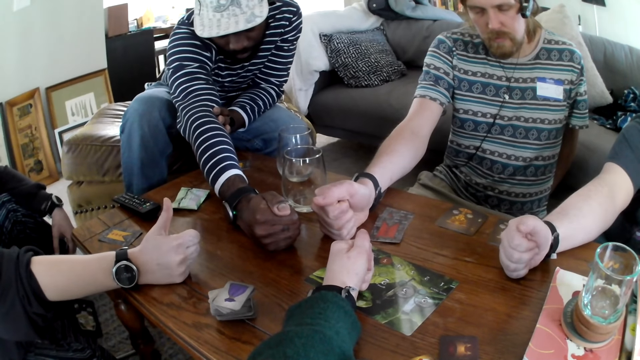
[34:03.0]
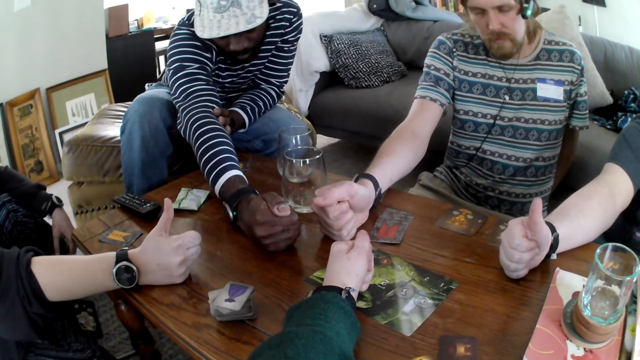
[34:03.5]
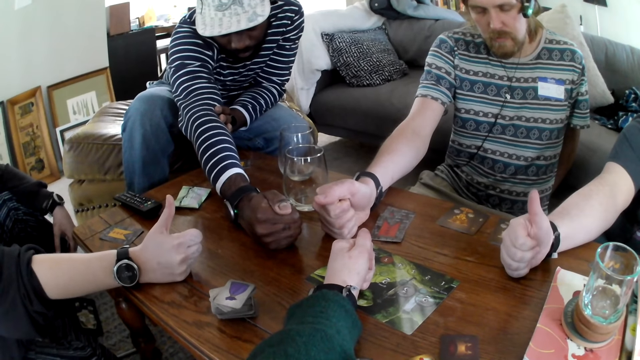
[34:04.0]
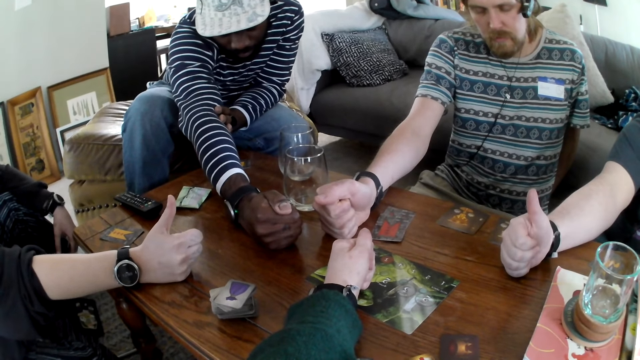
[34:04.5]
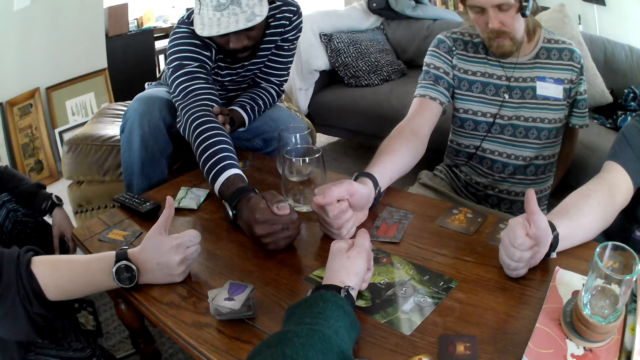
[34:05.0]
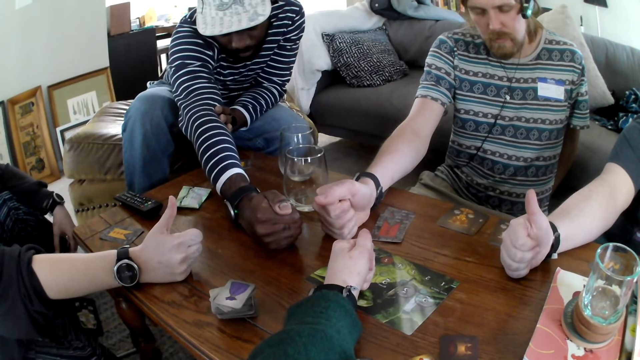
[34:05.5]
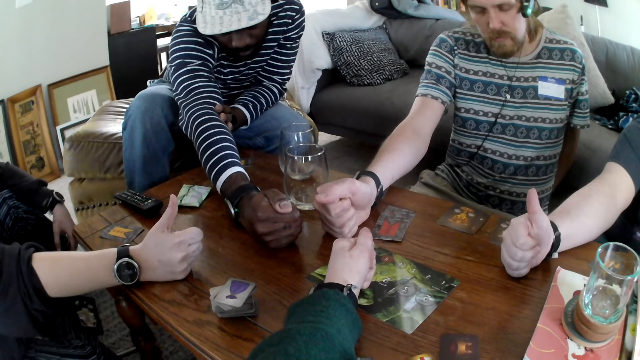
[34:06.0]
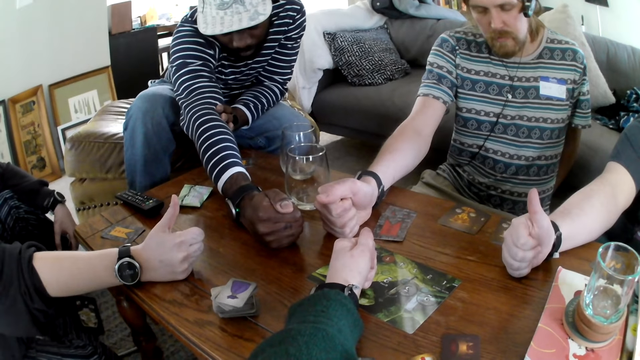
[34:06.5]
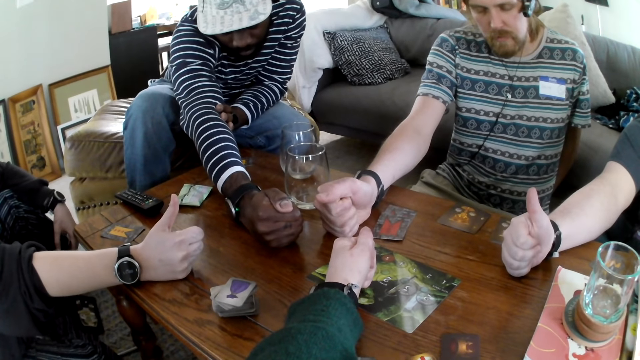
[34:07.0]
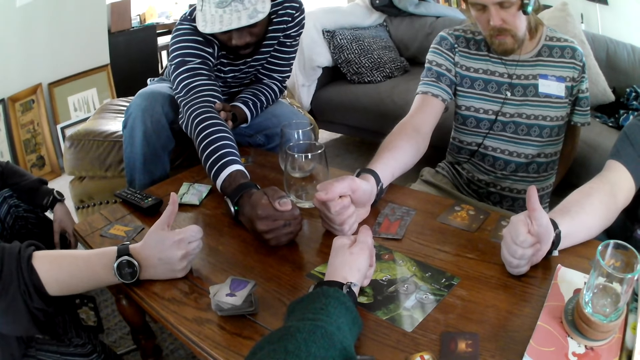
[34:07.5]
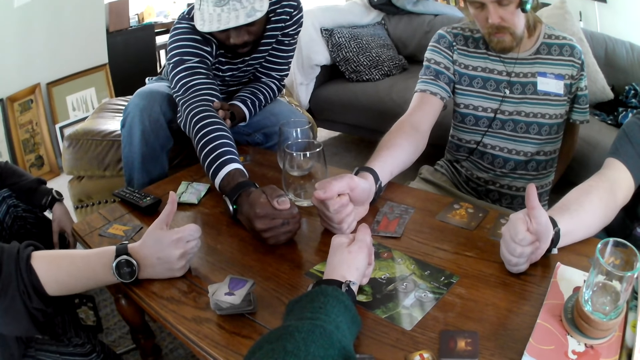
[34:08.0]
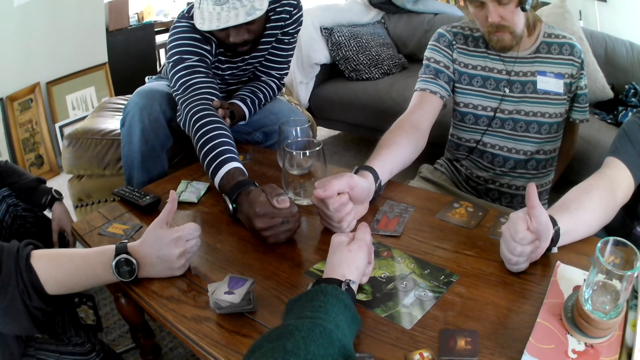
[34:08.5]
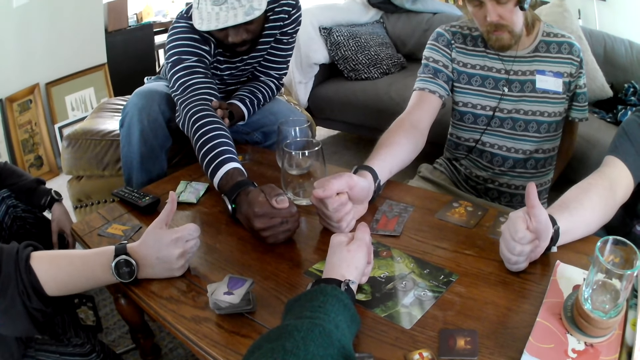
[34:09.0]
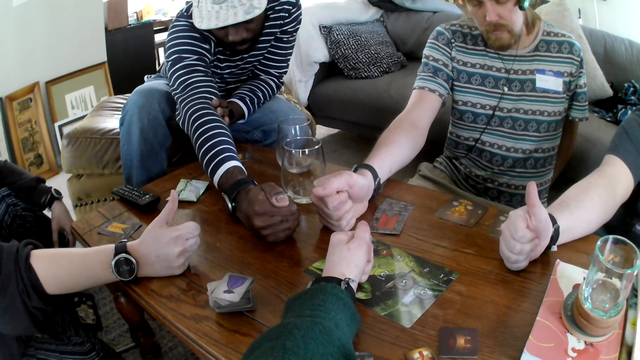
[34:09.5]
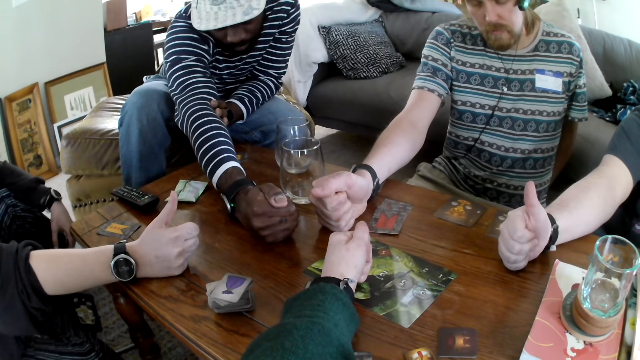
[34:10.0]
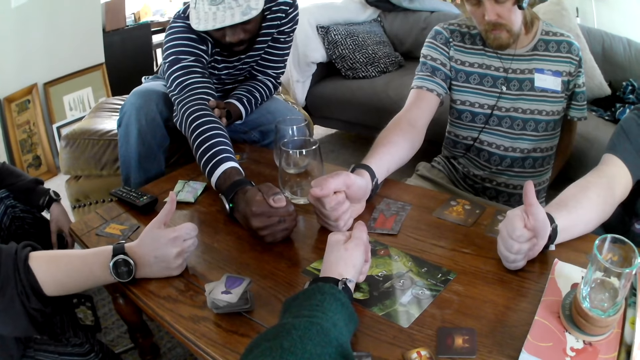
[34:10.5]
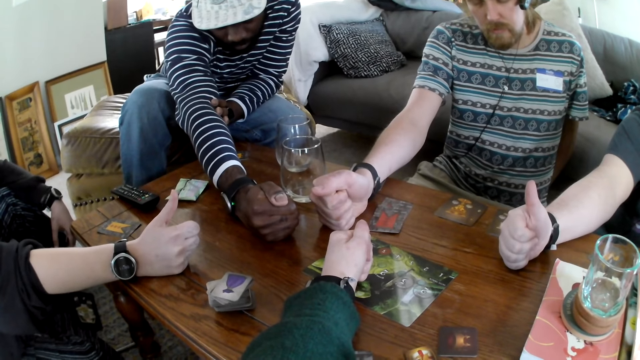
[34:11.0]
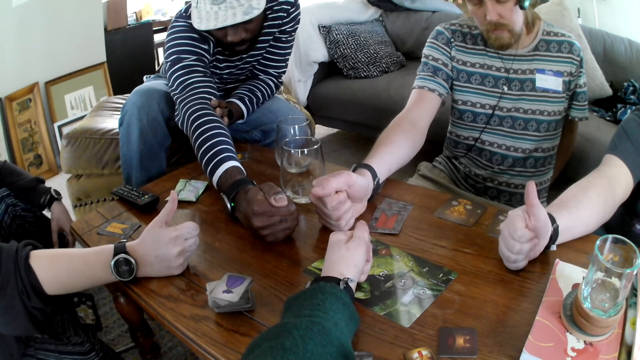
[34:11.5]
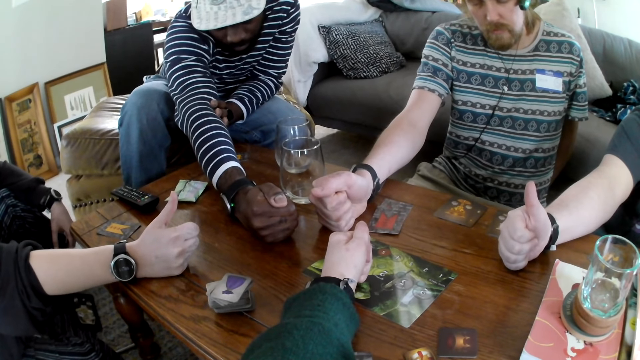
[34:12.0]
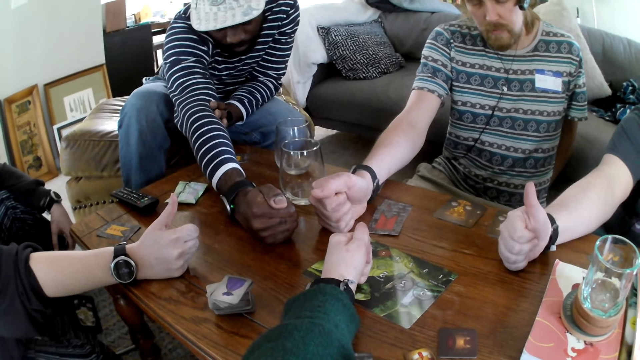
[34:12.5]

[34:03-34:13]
A person puts thumbs up. Another person puts thumbs up. A man raises the thumb. A woman raises the thumb. A third person talks. The man speaks.

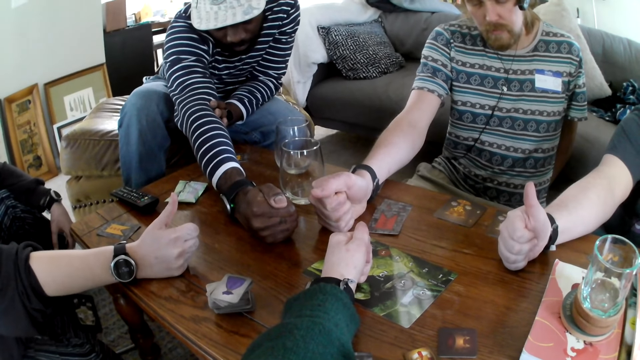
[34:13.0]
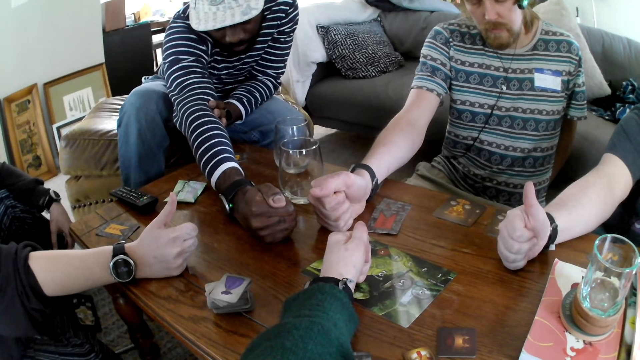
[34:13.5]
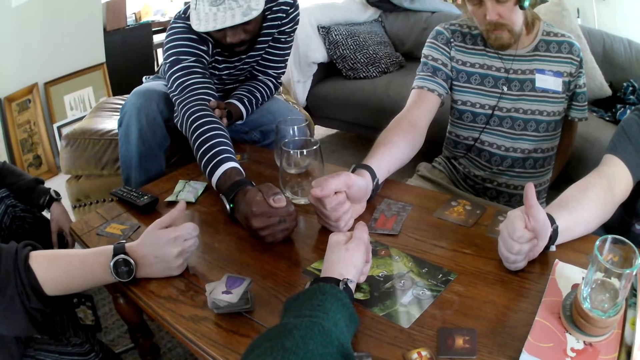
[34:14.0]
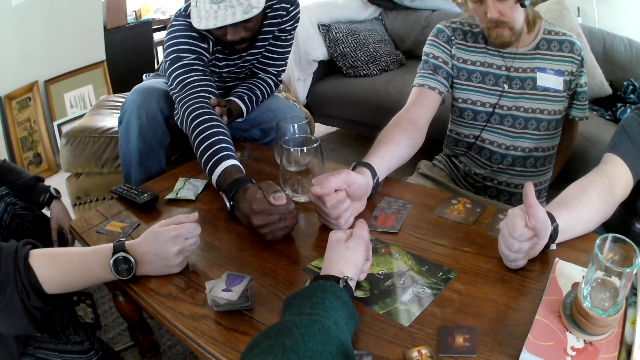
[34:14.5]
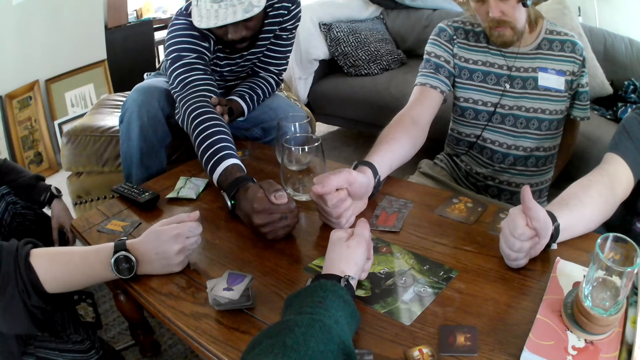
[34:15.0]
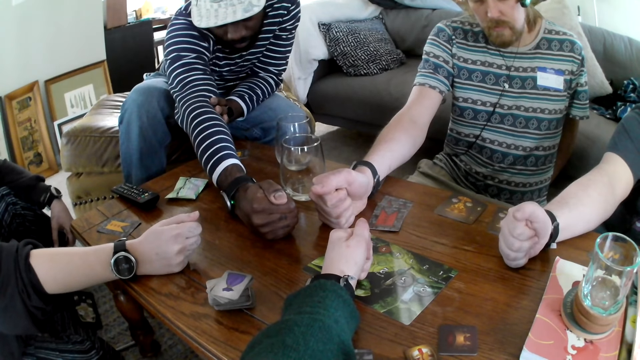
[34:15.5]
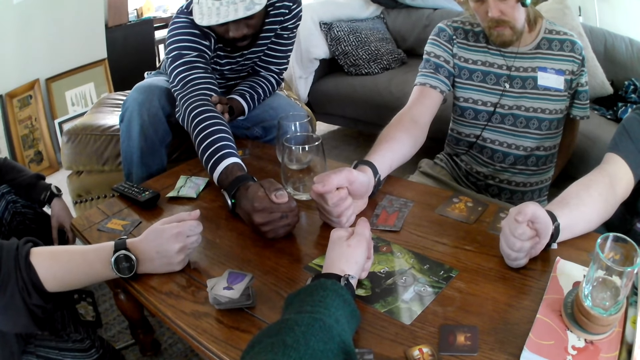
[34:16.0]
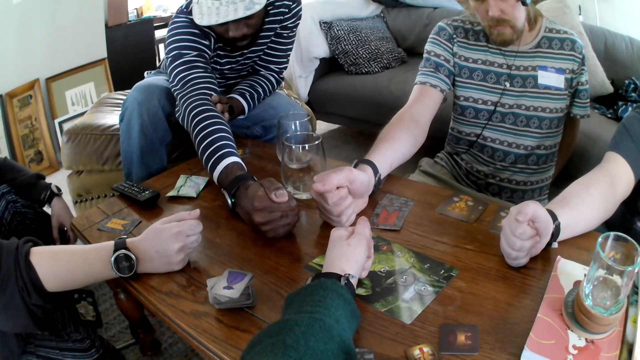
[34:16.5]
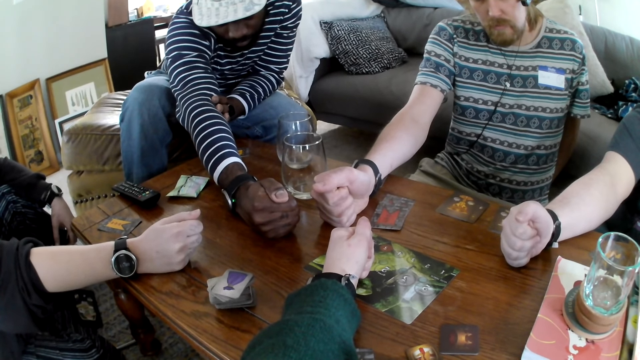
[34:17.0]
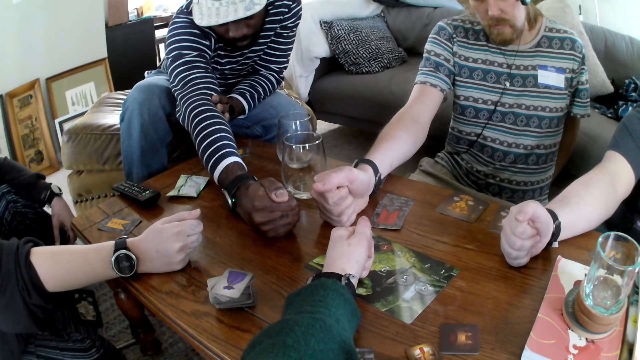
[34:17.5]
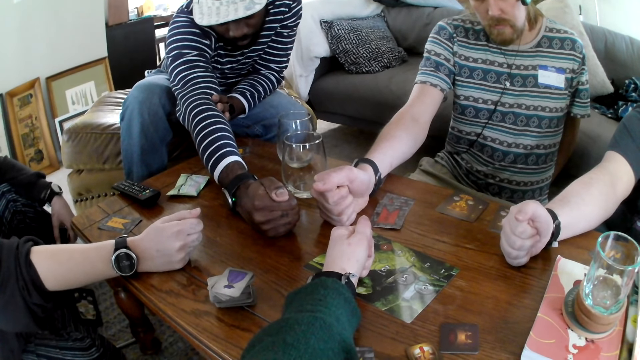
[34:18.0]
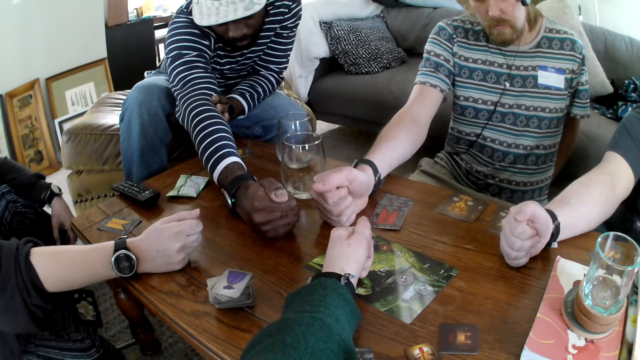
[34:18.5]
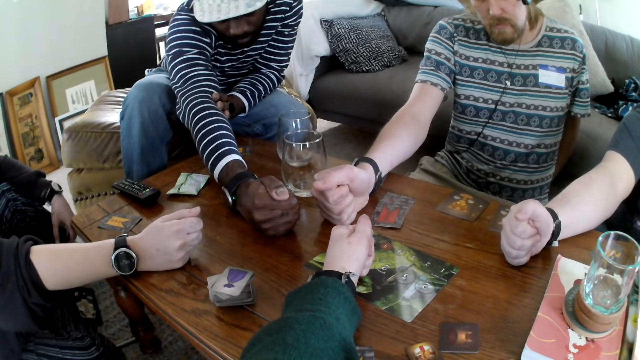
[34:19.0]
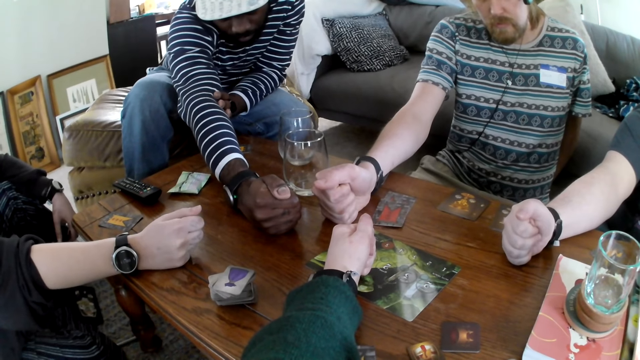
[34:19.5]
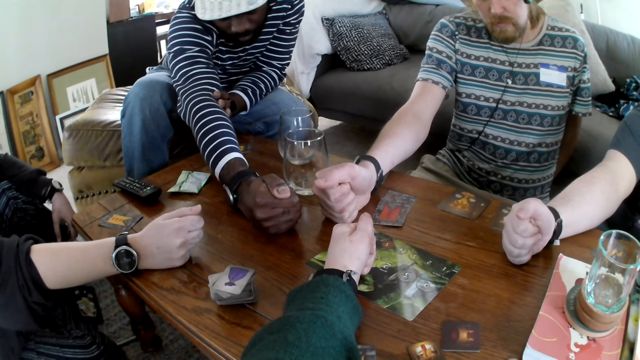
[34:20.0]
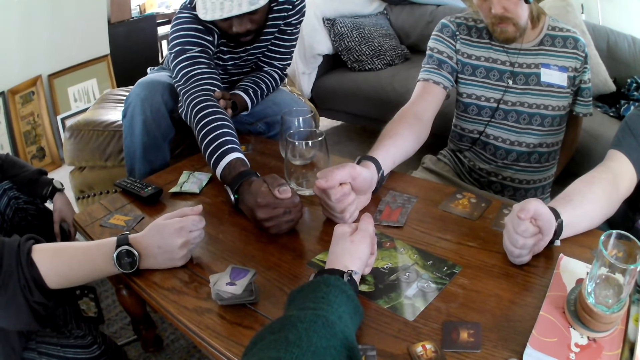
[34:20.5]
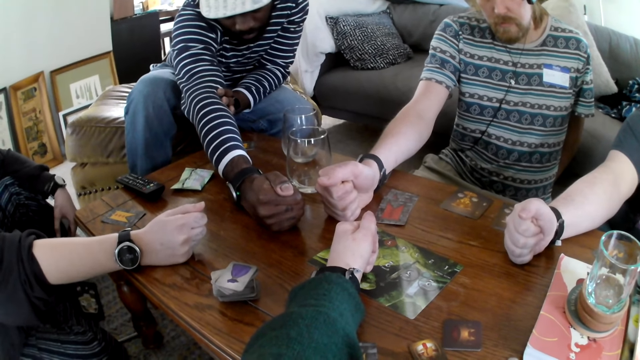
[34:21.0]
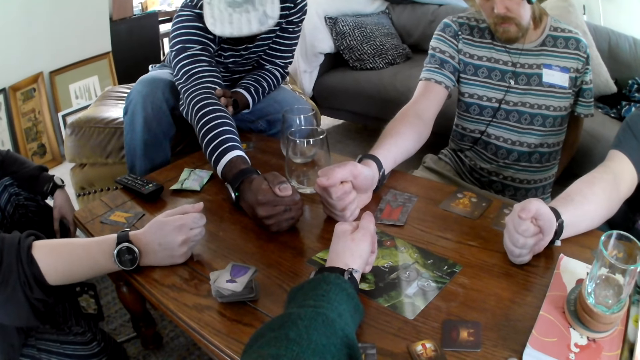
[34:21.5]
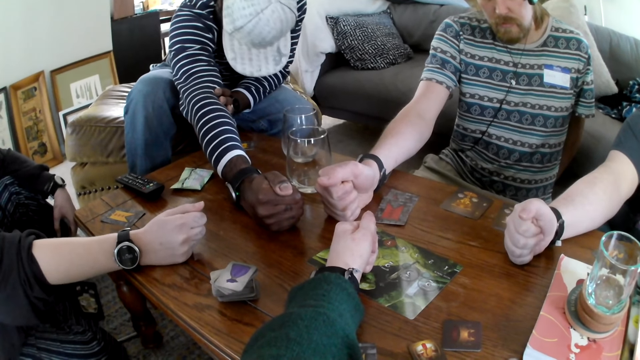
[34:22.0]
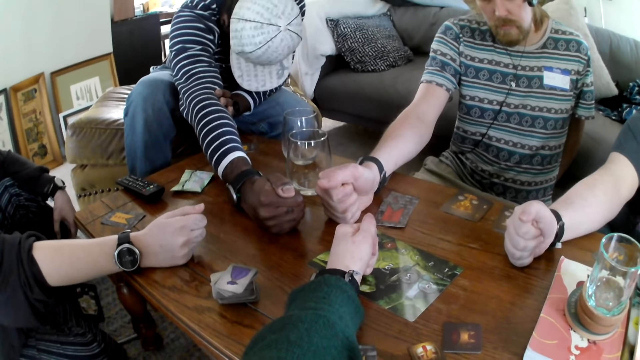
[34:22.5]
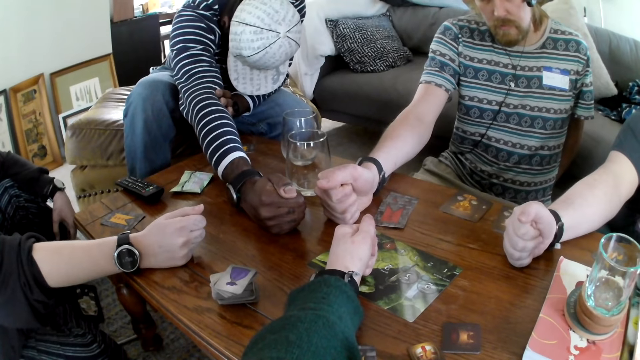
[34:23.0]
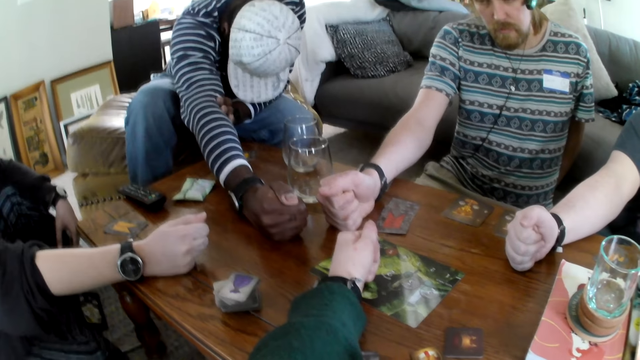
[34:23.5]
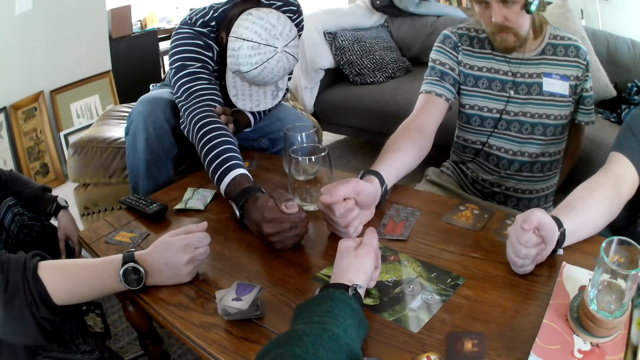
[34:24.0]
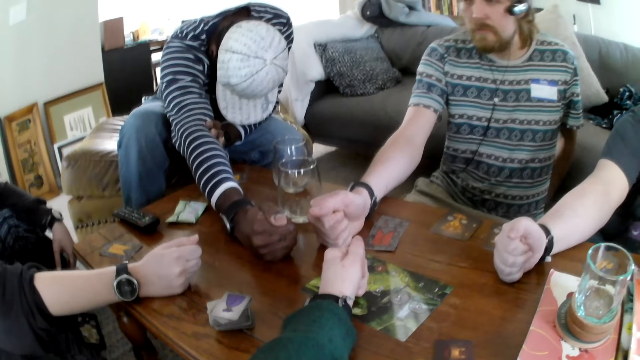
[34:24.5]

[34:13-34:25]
A person puts thumbs up and talks. A woman folds the thumb. A man folds the thumb. The man speaks.
